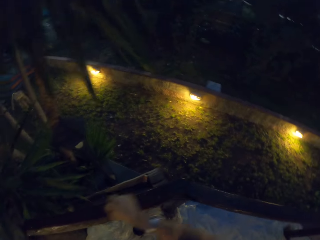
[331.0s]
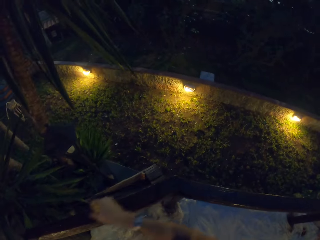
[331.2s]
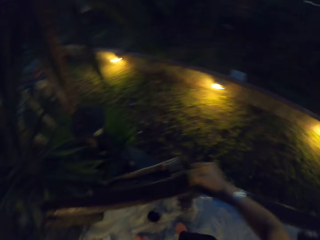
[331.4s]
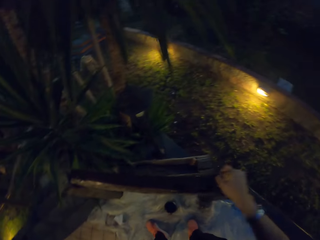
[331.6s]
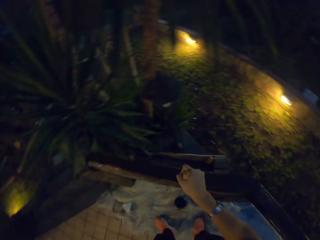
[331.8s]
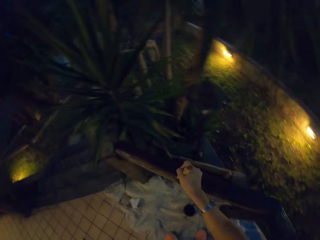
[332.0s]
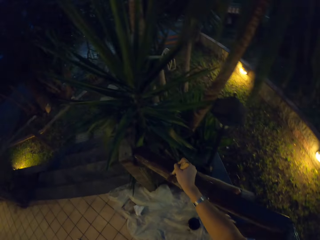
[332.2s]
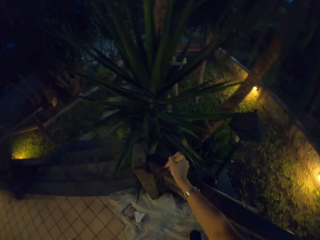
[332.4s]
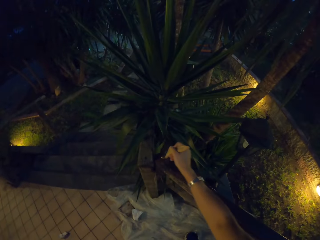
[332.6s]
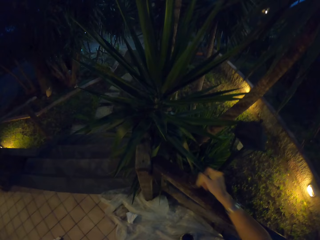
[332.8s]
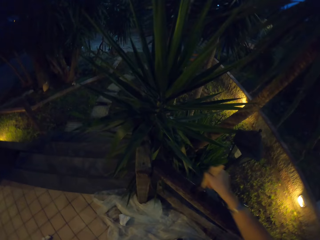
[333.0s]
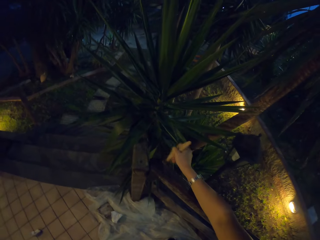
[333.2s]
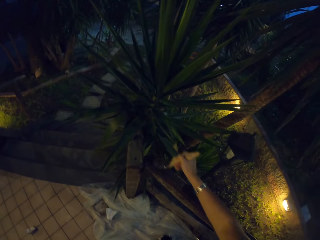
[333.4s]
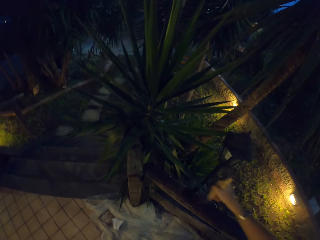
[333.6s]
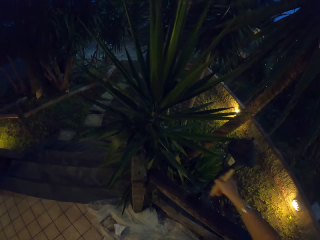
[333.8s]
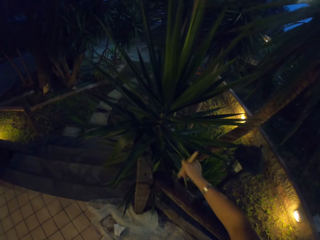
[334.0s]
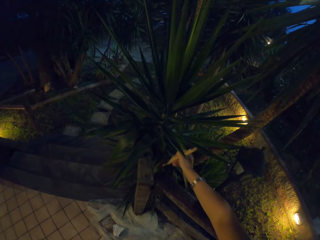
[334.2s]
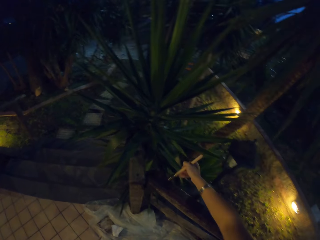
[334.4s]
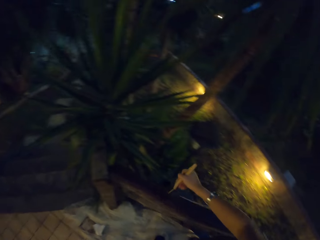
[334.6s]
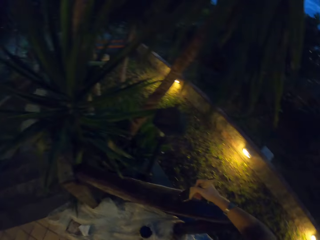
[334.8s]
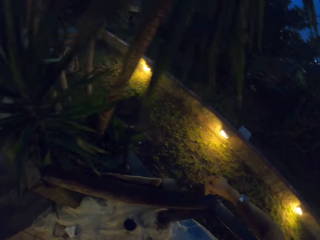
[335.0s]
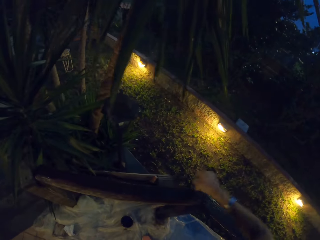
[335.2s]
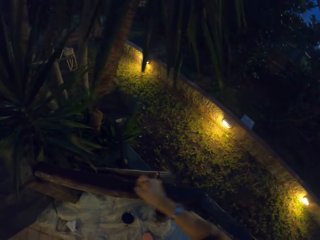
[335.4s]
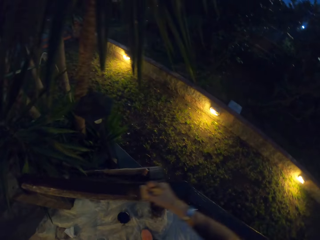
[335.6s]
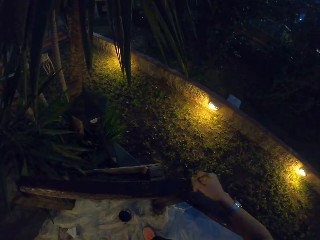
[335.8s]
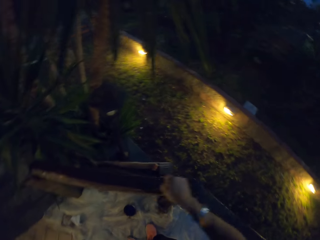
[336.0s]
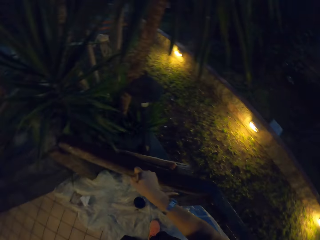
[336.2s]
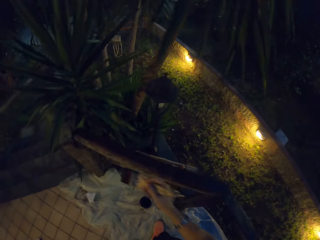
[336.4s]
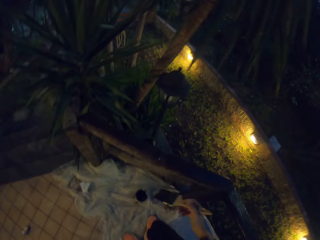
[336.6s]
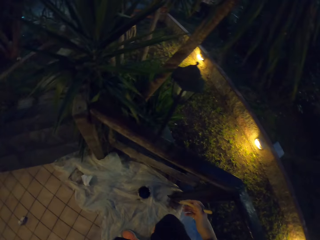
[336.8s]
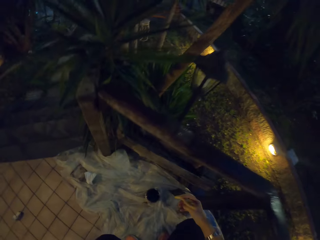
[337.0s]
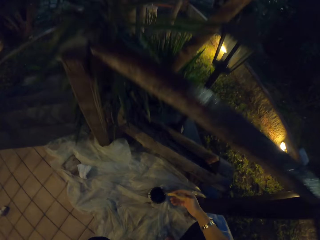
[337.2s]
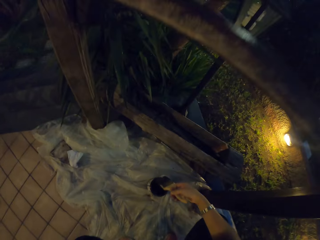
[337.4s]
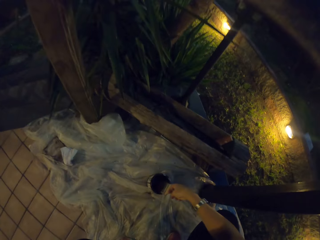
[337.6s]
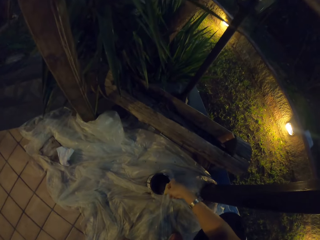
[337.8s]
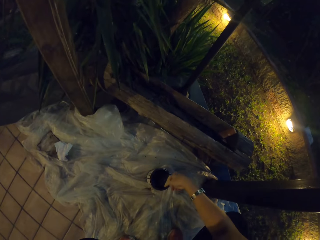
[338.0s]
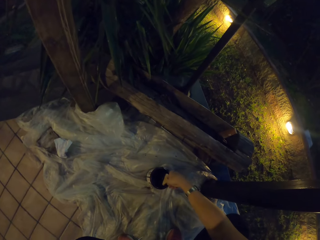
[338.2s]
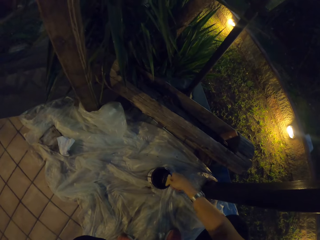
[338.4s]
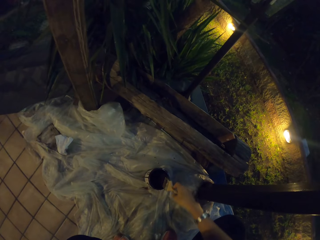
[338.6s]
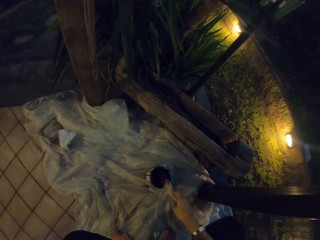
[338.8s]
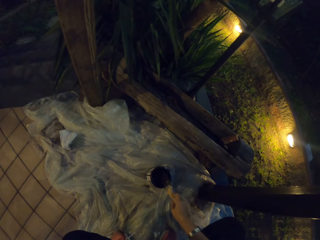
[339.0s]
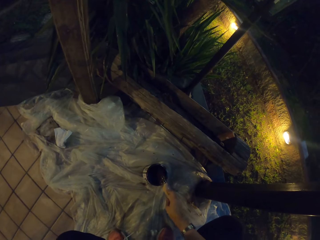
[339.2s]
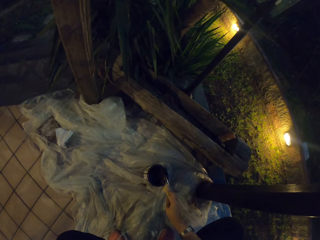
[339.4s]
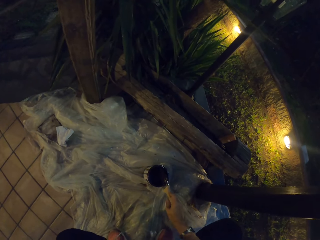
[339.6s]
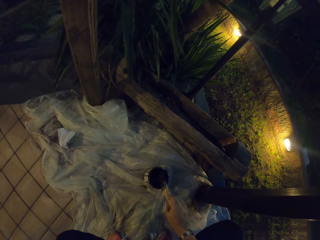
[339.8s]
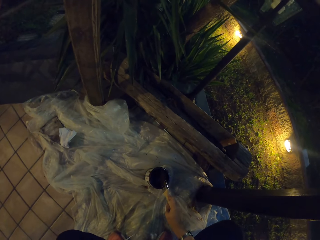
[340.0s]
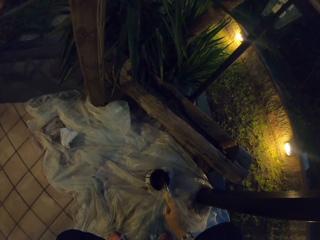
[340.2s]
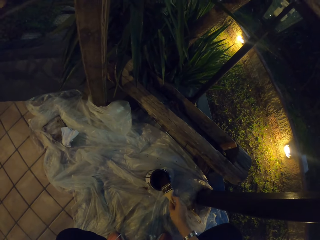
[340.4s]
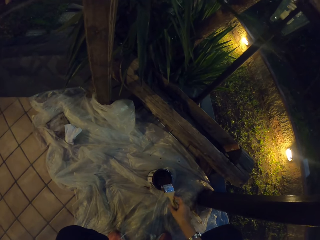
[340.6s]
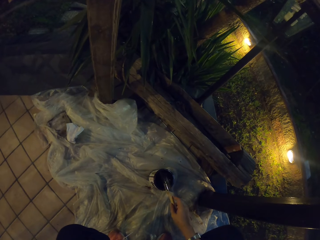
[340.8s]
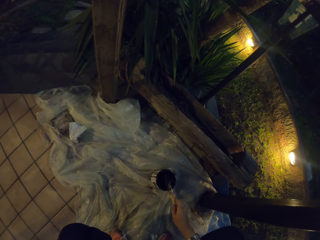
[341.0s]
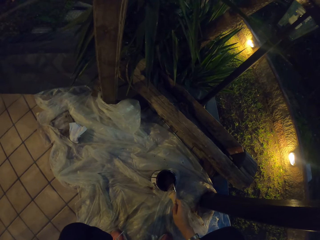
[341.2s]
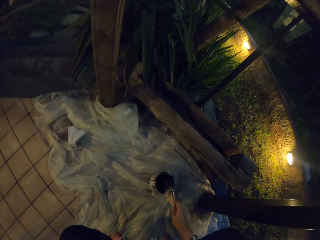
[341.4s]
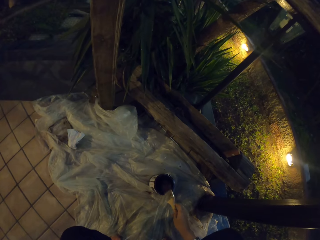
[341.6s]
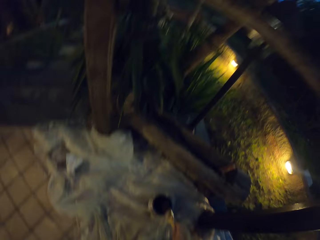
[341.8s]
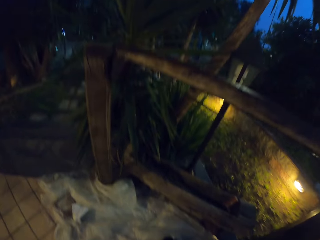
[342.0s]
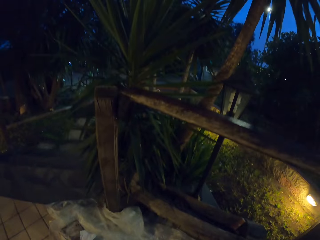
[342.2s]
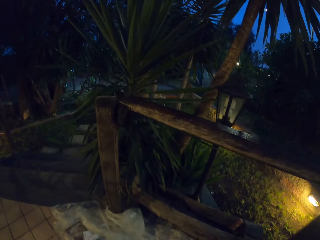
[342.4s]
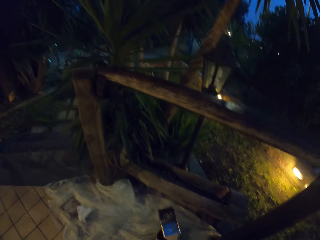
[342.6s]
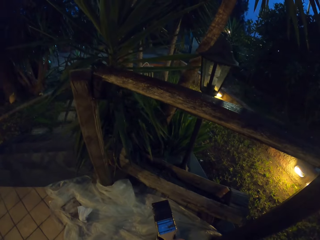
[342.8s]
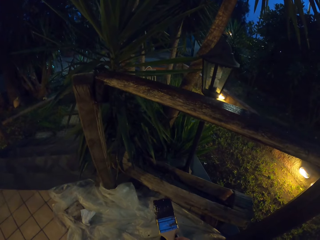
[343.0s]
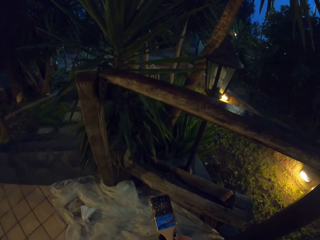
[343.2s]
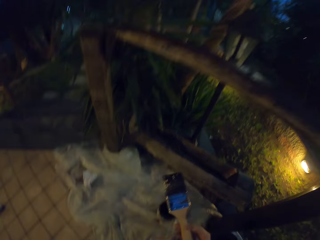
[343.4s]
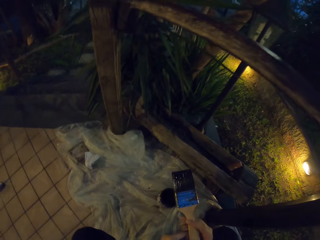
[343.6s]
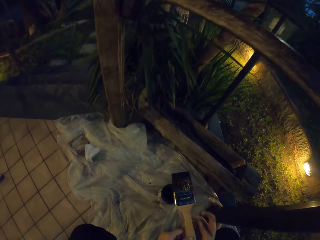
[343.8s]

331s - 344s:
The camera wearer dips the paint brush in the paint can. They hit the paint brush on the paint can.

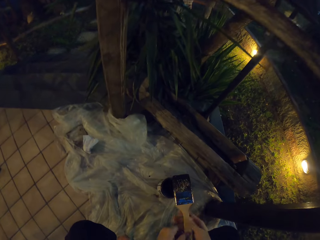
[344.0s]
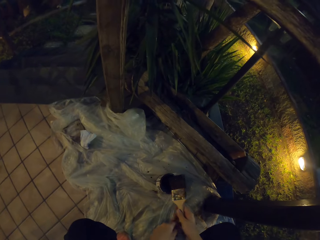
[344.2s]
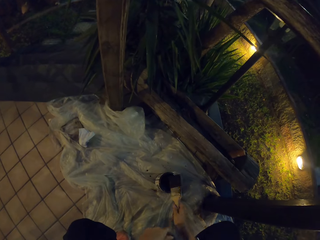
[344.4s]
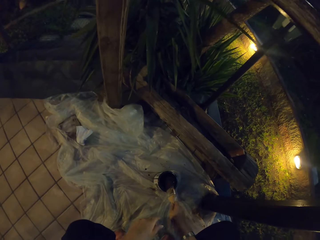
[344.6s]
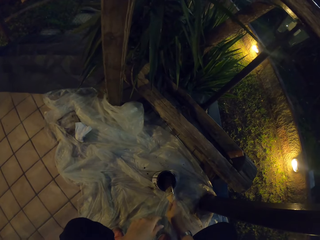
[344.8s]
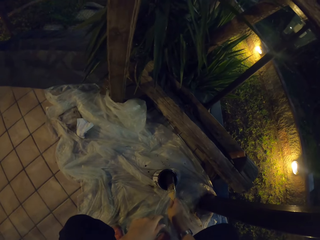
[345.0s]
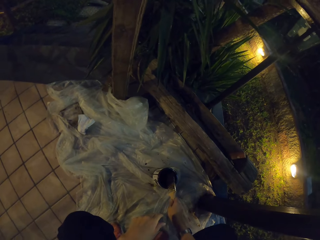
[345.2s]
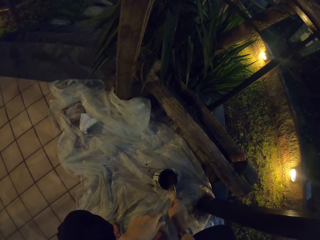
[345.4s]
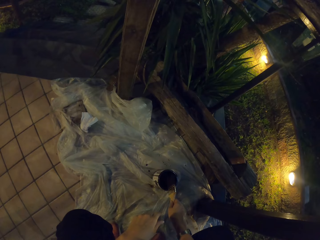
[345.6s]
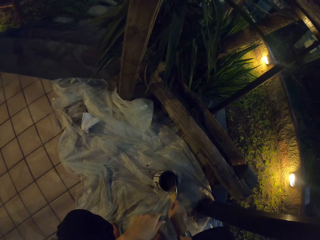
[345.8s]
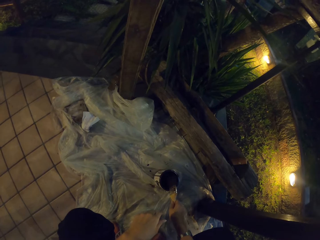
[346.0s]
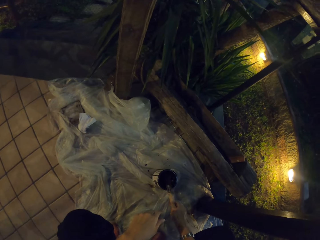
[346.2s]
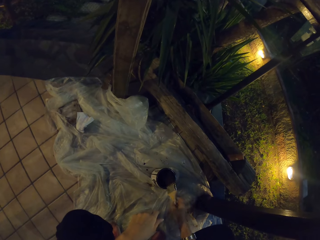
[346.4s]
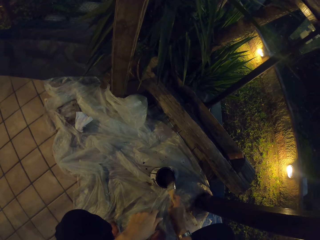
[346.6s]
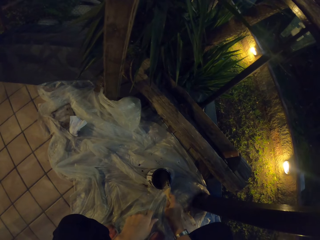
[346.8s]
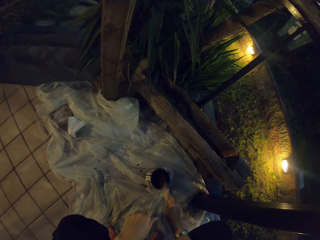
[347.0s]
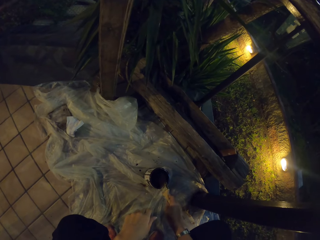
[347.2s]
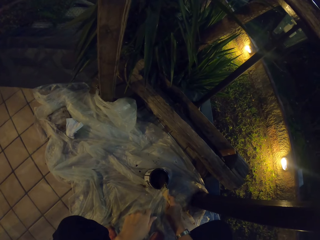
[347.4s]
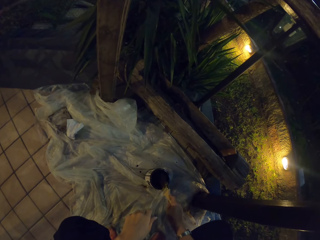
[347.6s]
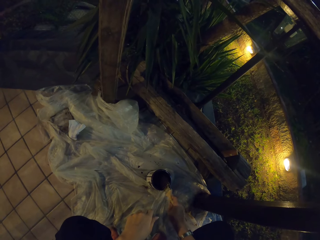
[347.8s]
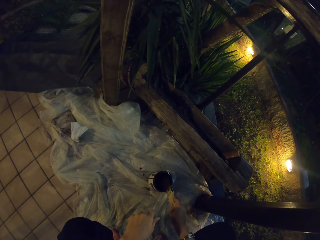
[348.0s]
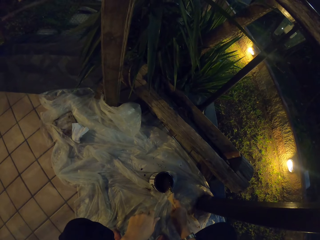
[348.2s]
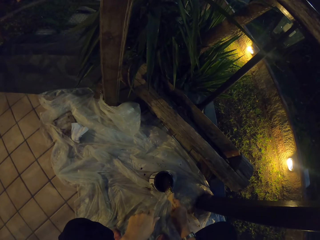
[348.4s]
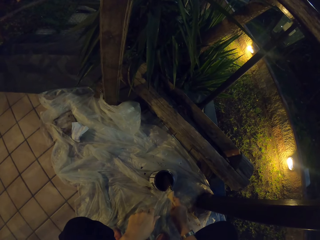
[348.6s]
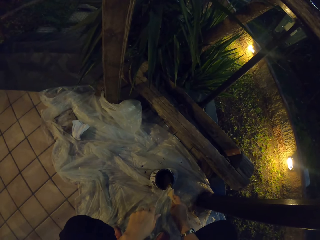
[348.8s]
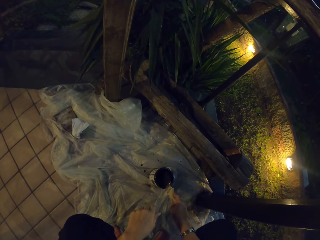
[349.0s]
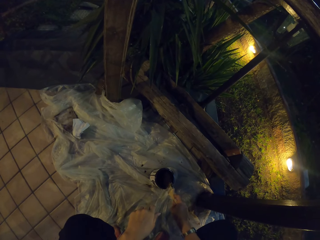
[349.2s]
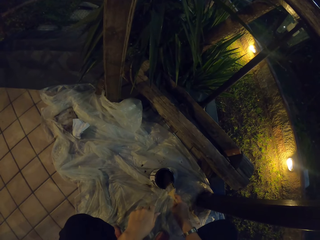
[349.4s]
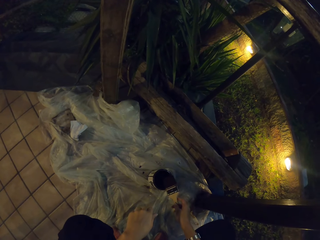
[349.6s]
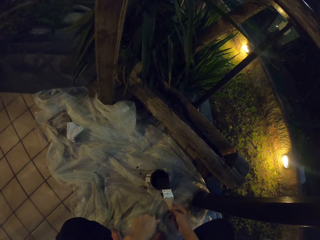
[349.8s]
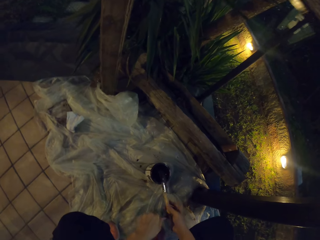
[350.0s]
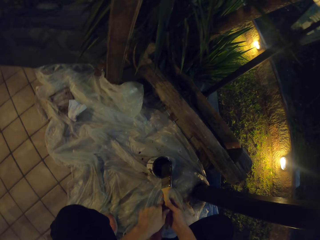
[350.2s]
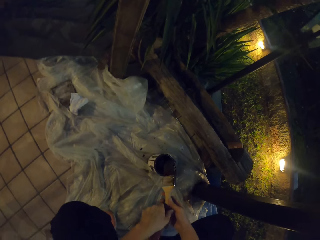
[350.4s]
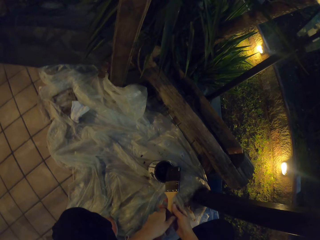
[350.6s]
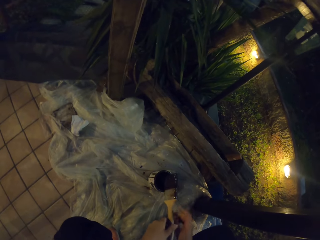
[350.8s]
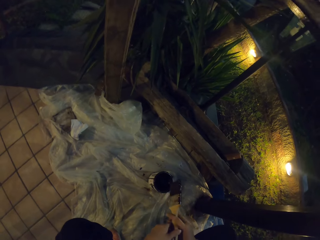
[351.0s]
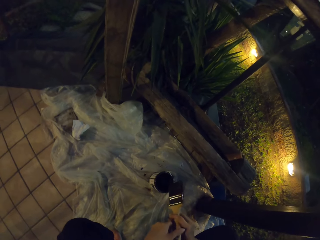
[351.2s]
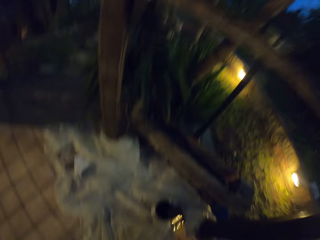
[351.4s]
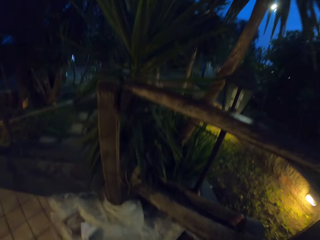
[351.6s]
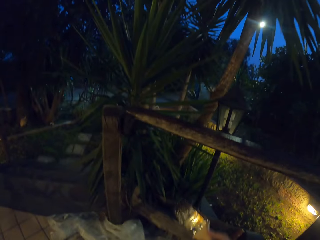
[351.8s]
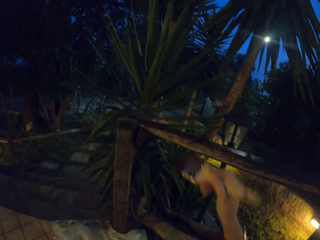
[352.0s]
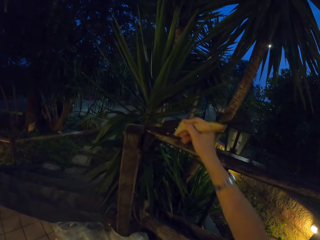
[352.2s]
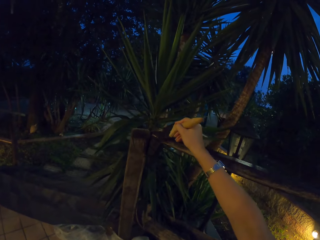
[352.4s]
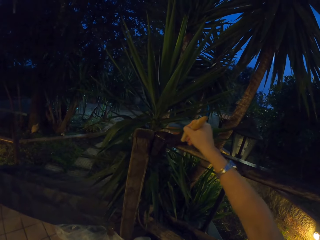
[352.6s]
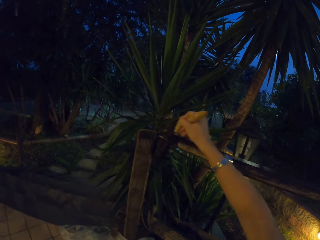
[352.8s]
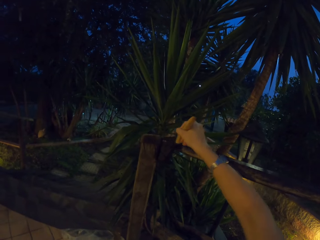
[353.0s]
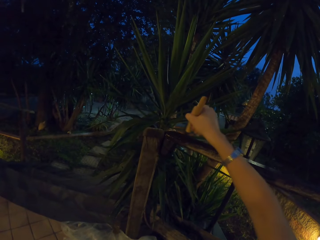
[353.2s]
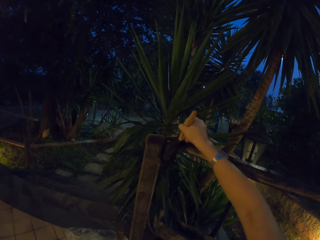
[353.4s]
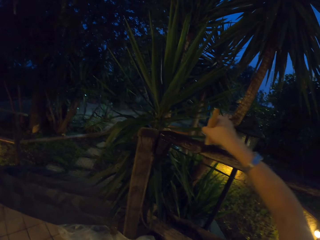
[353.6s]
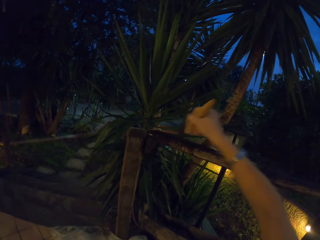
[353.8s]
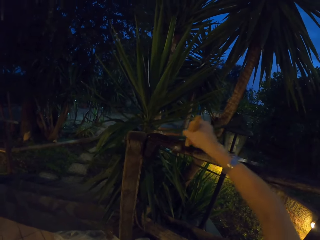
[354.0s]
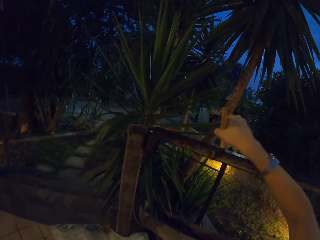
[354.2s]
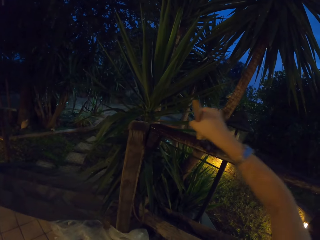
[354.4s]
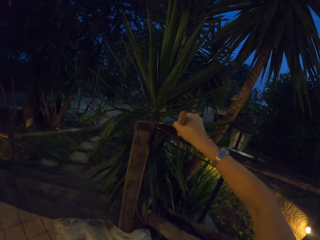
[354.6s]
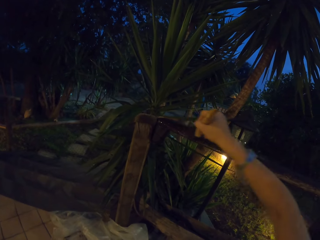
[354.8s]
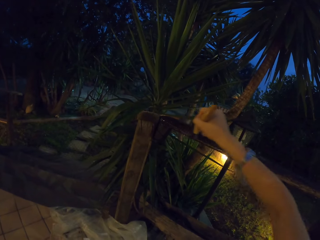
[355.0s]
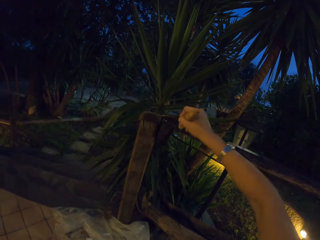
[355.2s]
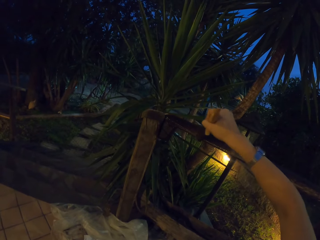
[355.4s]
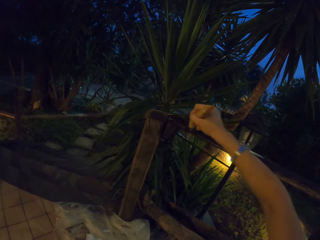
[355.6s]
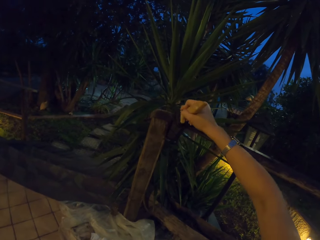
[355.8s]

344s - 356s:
The camera wearer paints the wooden stair rail with the paint brush.
